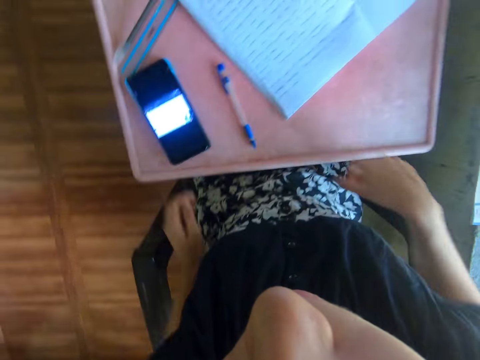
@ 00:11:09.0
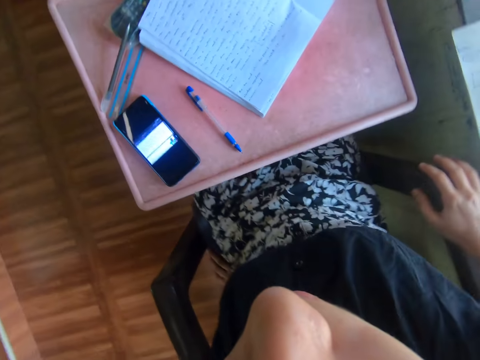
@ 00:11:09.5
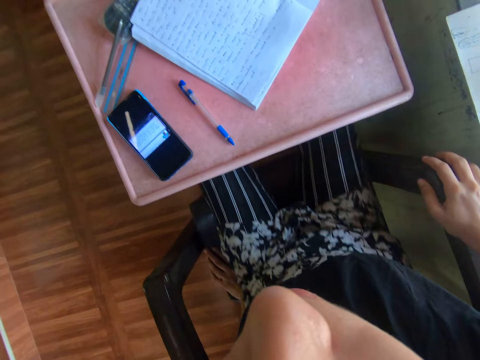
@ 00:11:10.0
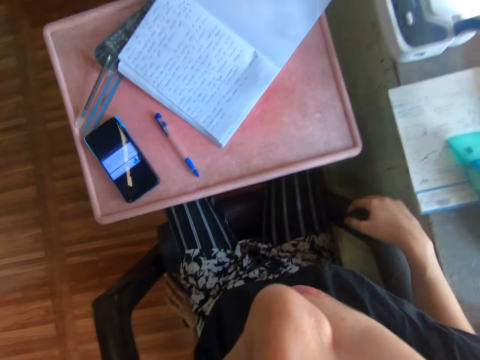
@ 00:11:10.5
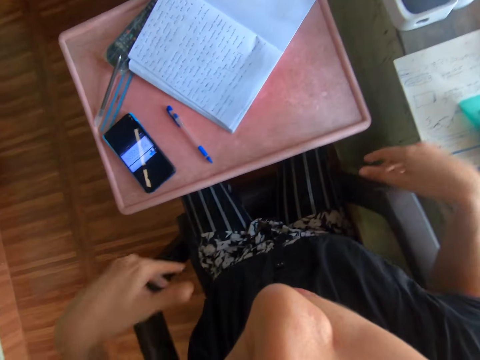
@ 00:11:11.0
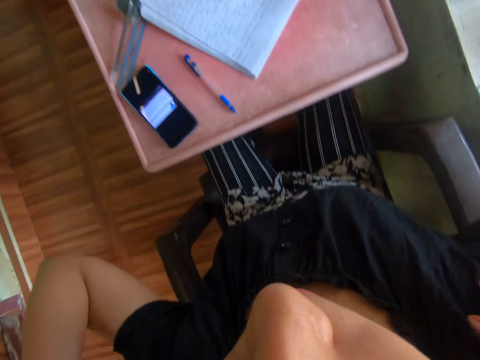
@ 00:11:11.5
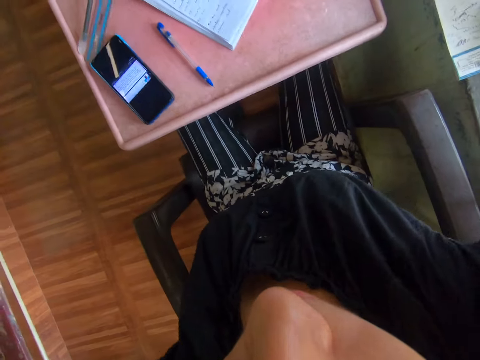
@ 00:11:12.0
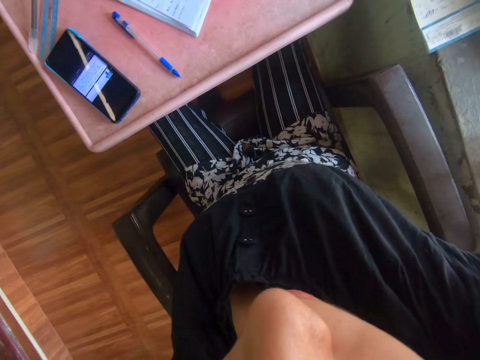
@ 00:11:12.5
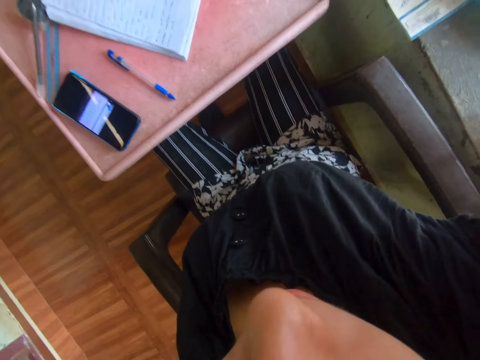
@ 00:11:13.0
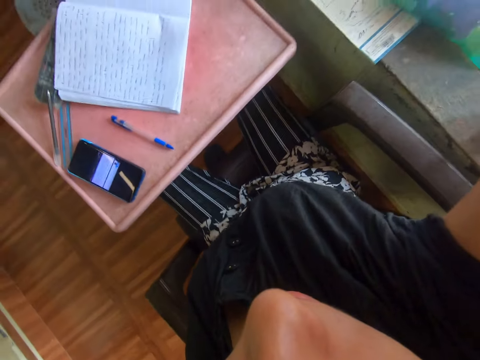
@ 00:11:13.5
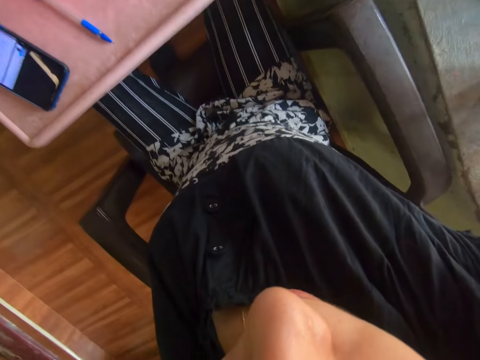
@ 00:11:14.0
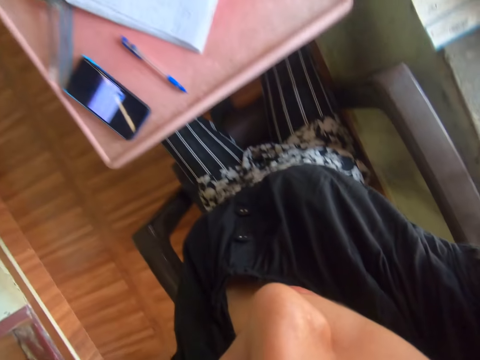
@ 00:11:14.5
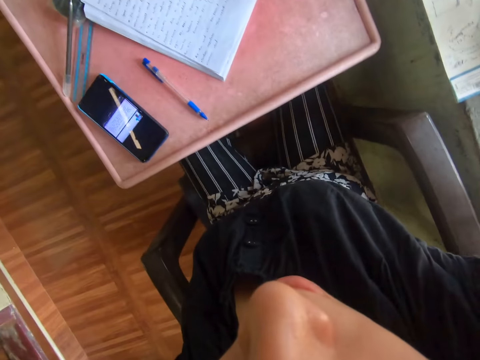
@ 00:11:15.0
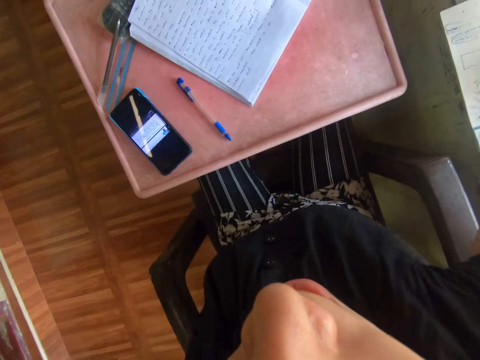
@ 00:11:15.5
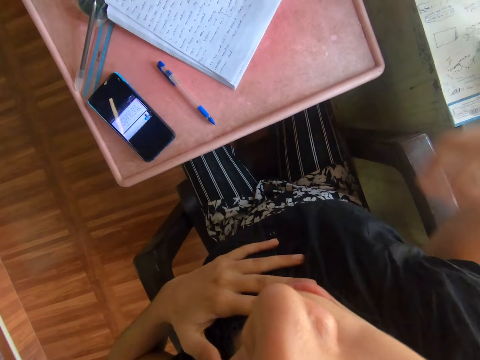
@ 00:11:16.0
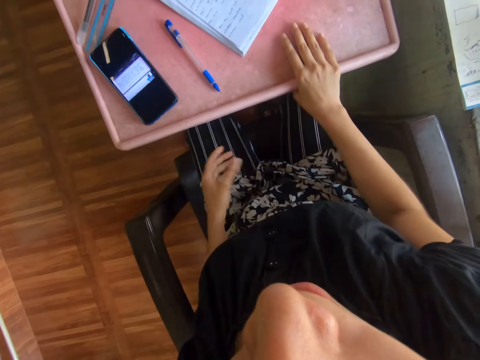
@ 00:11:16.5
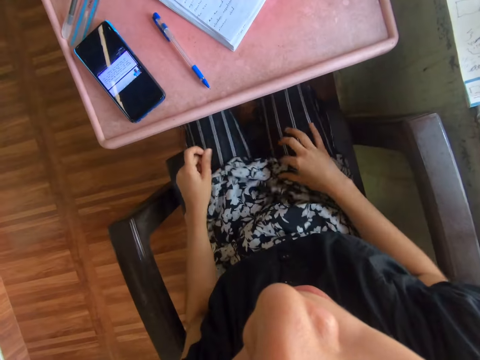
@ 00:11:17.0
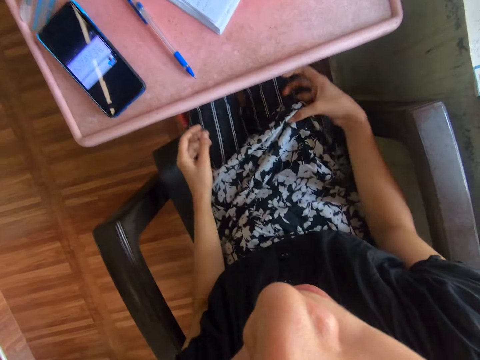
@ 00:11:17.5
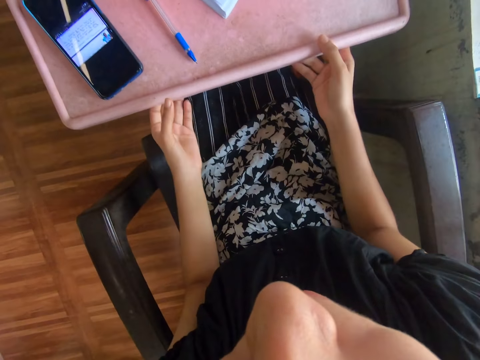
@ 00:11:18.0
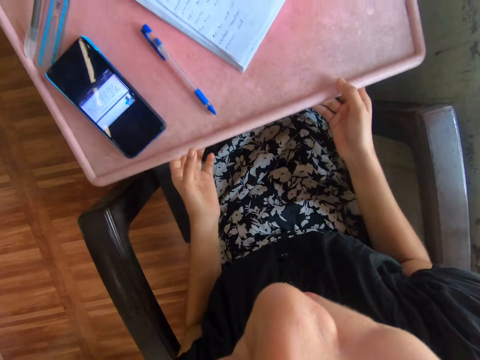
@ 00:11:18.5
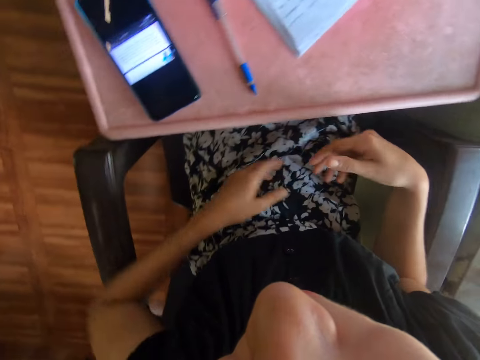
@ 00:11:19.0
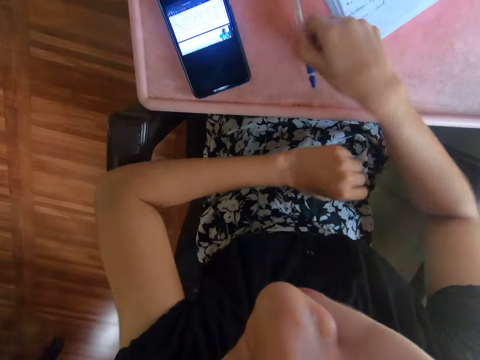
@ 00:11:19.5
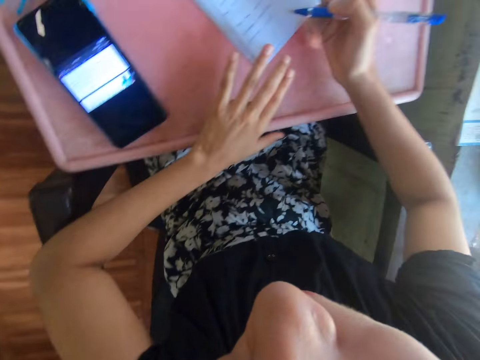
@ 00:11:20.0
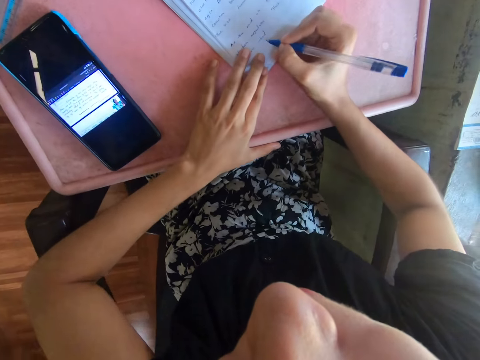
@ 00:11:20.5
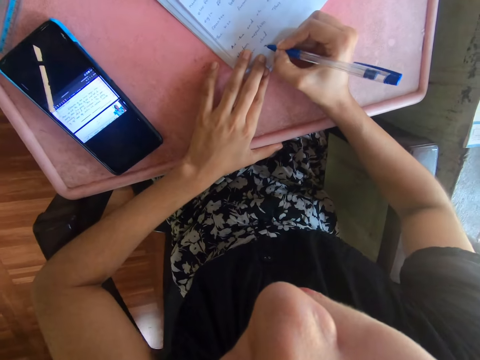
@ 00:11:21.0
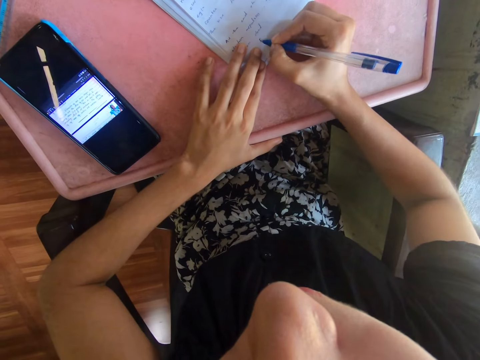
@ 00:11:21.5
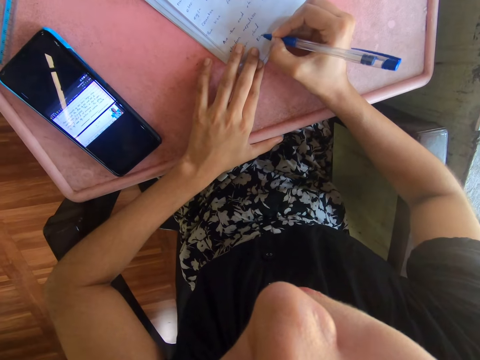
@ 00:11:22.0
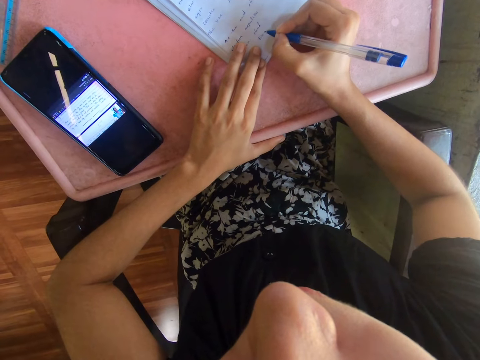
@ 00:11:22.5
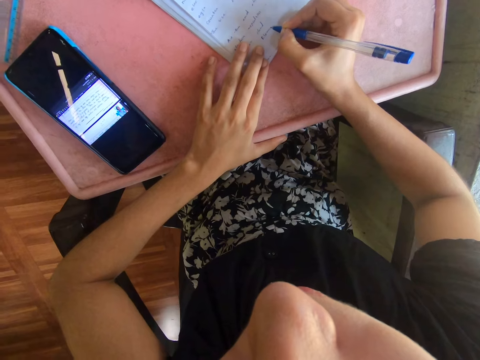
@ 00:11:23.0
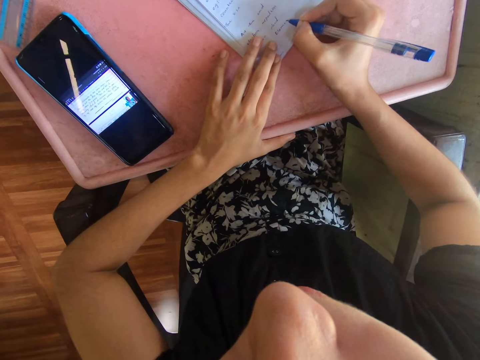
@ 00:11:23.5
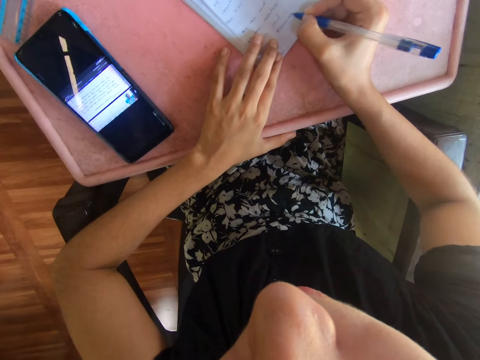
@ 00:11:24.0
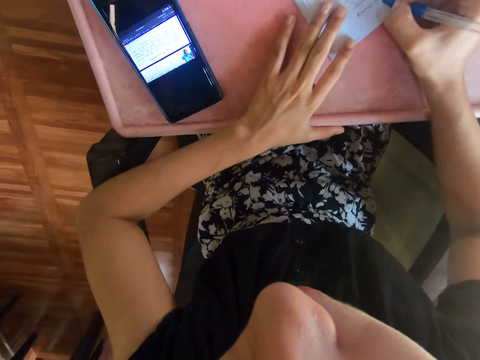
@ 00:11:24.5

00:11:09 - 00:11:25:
The camera wearer adjusts herself on the seat. She positions a camera. She pulls a cloth. She pulls the table closer. She picks up a pen. She writes on a piece of book with the pen.

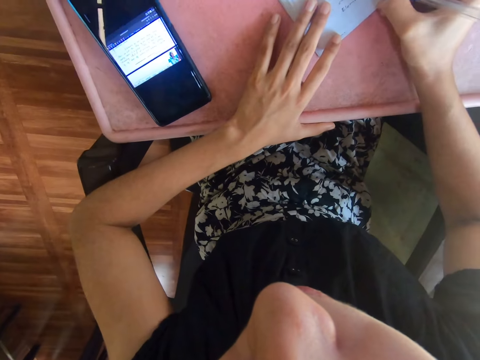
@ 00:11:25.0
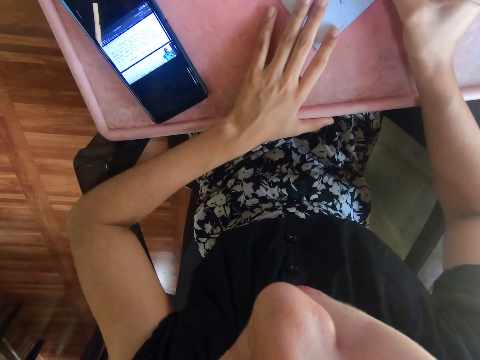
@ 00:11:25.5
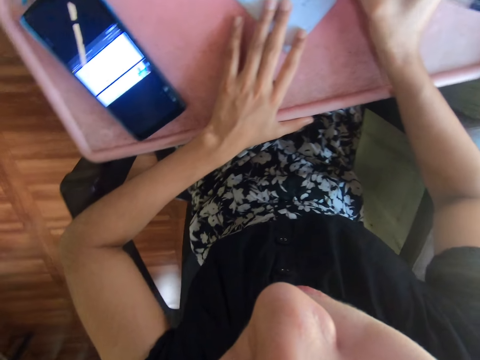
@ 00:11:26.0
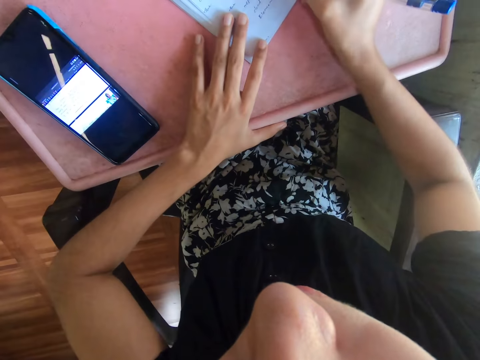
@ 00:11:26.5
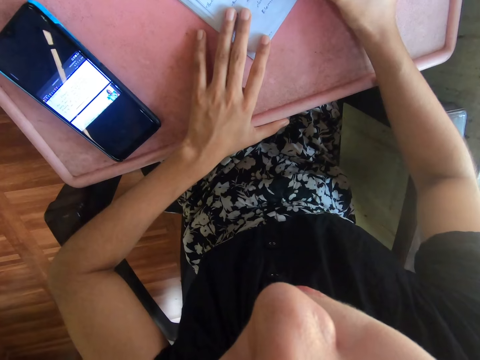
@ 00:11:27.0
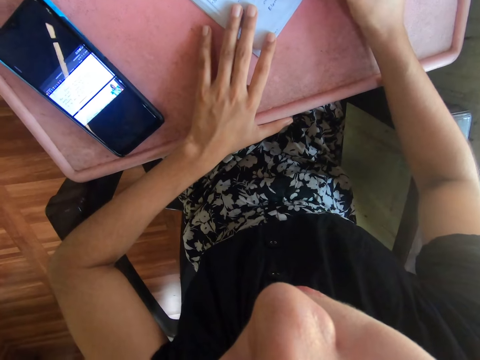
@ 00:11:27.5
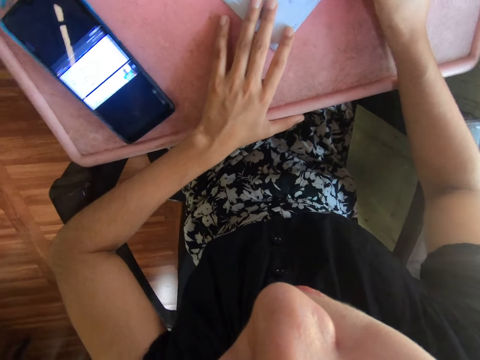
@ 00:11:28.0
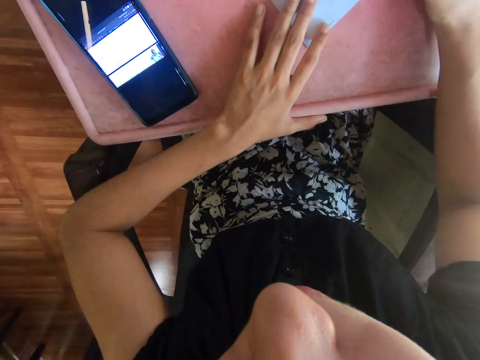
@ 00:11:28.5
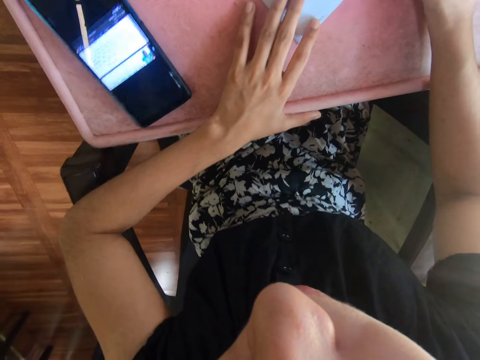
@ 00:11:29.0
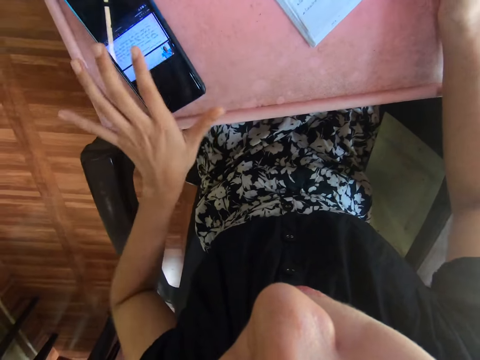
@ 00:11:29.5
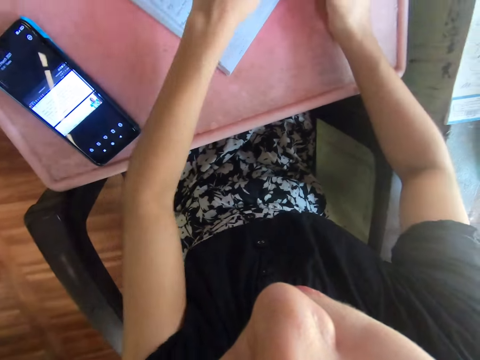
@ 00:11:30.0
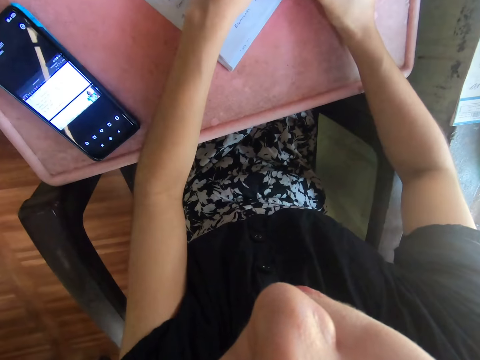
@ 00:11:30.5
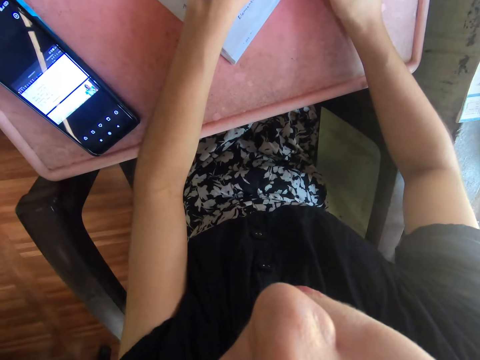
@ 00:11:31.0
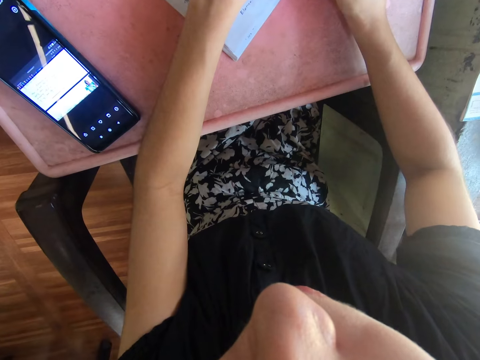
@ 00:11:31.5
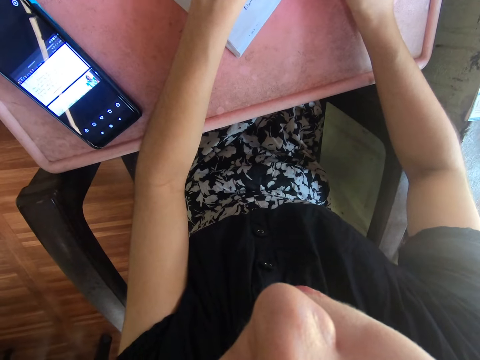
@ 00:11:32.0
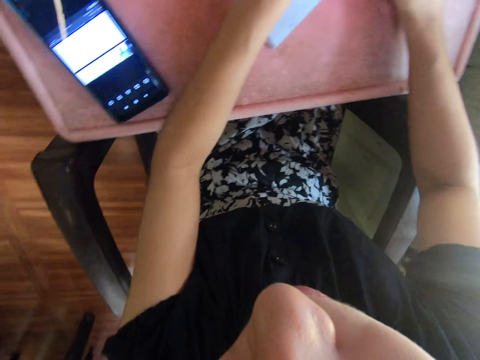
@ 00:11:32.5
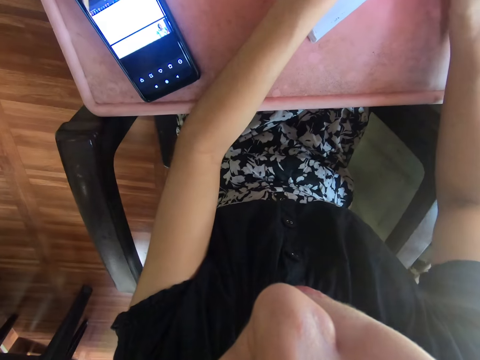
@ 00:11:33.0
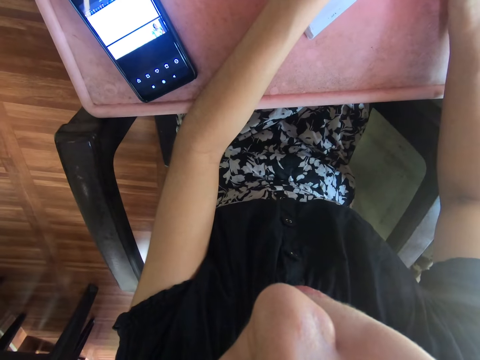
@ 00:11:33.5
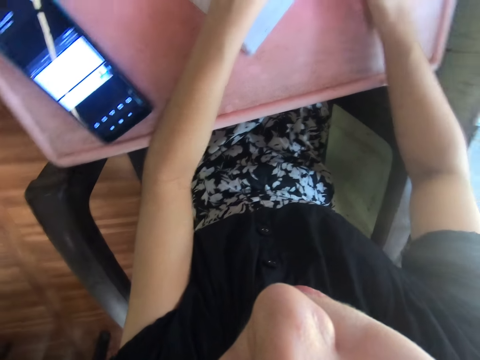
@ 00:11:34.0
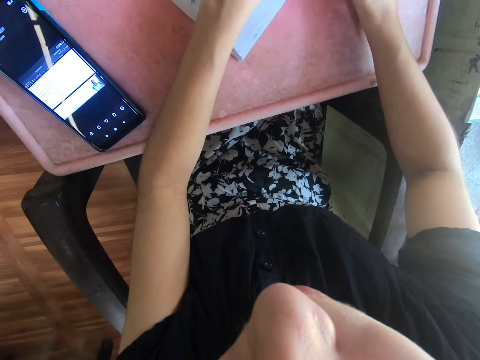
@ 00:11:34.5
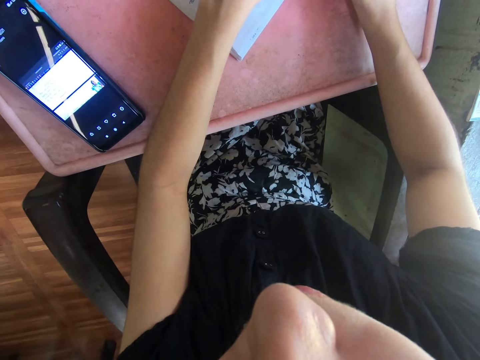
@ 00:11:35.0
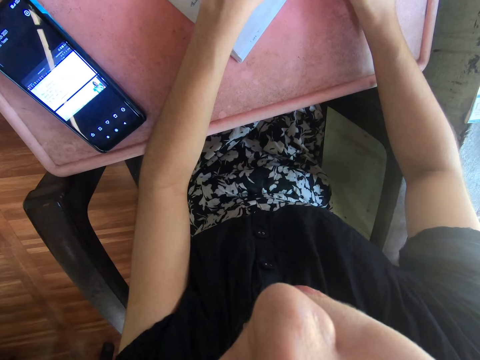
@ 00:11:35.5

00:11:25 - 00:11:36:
The camera wearer taps on the phone. They write on a piece of book with a pen.
